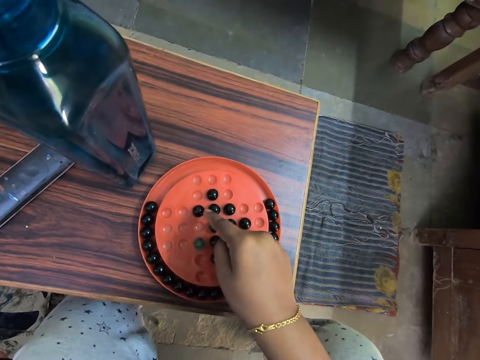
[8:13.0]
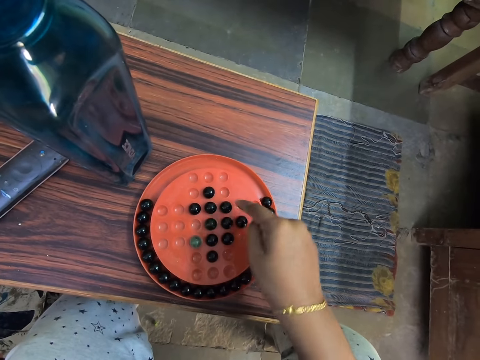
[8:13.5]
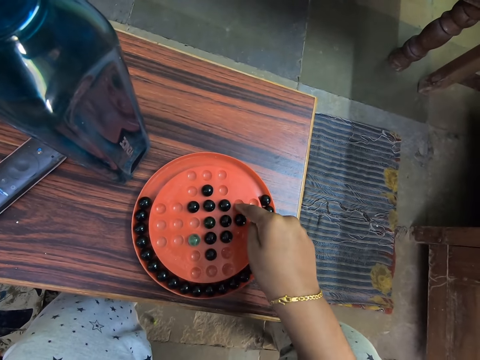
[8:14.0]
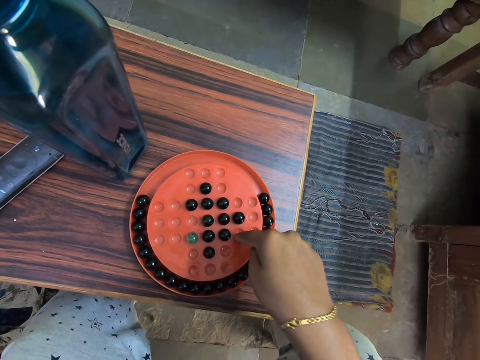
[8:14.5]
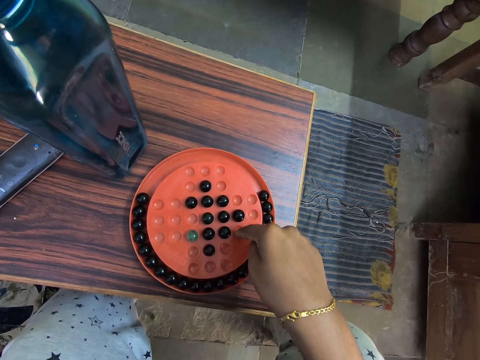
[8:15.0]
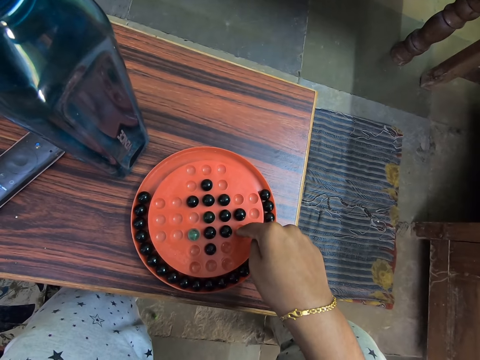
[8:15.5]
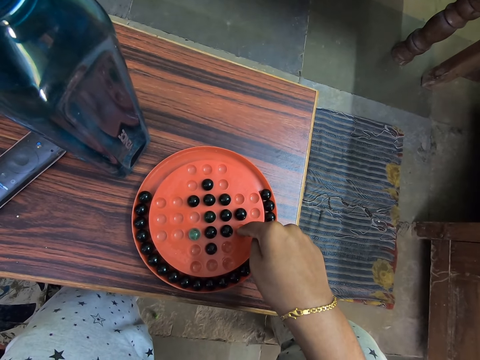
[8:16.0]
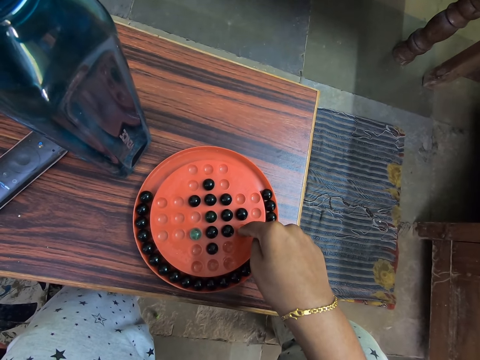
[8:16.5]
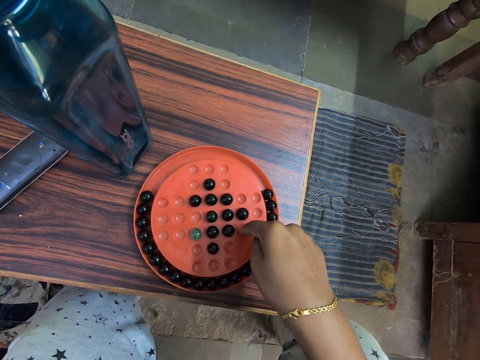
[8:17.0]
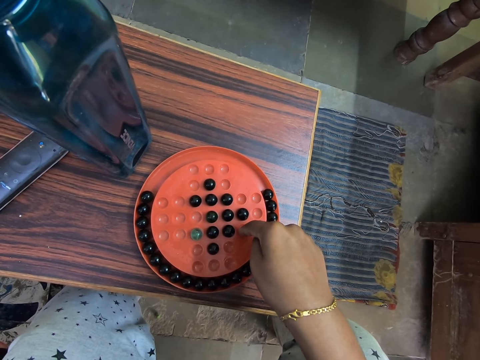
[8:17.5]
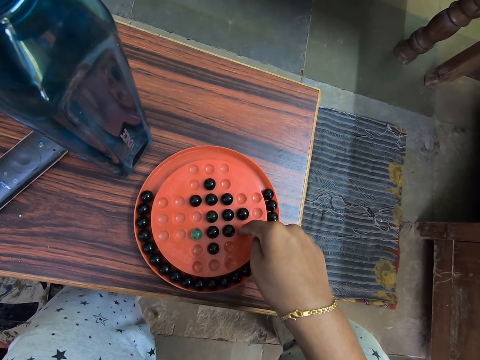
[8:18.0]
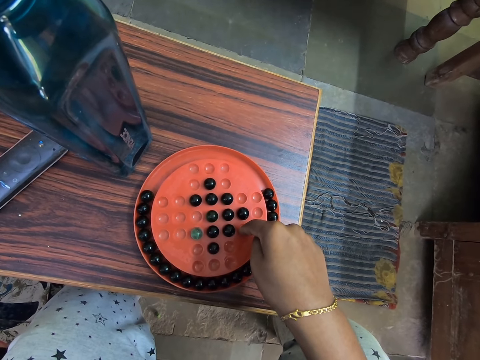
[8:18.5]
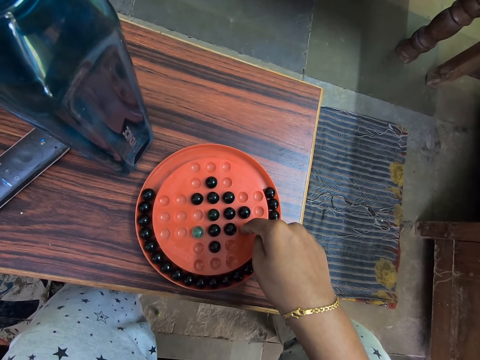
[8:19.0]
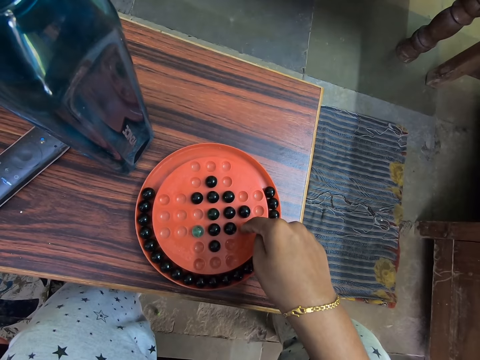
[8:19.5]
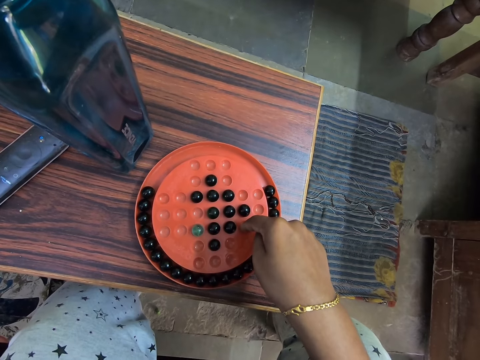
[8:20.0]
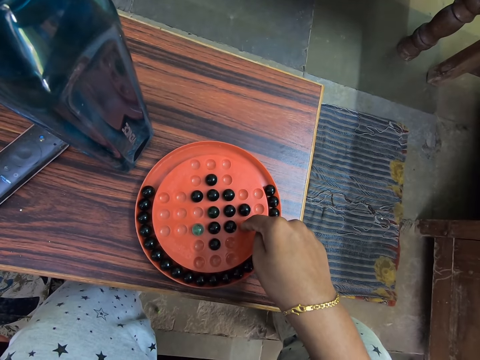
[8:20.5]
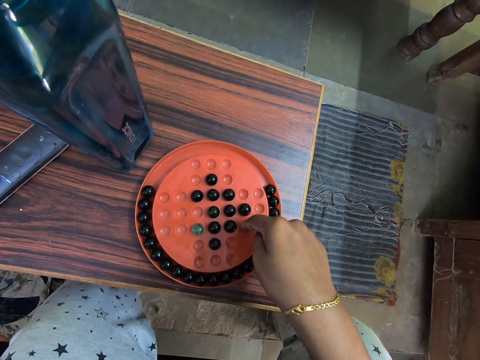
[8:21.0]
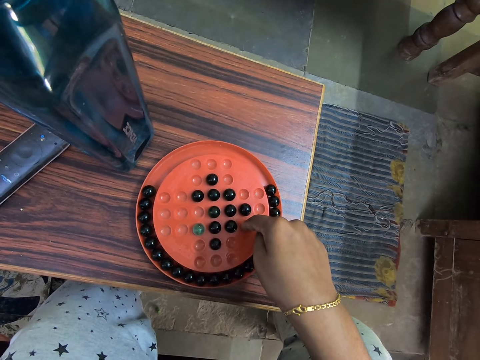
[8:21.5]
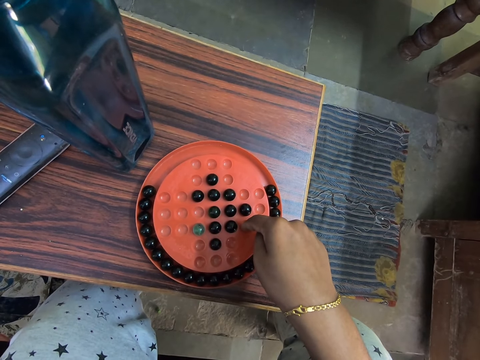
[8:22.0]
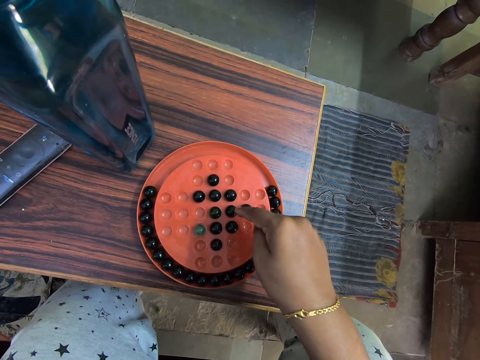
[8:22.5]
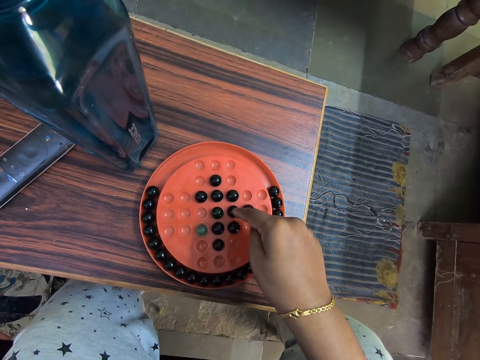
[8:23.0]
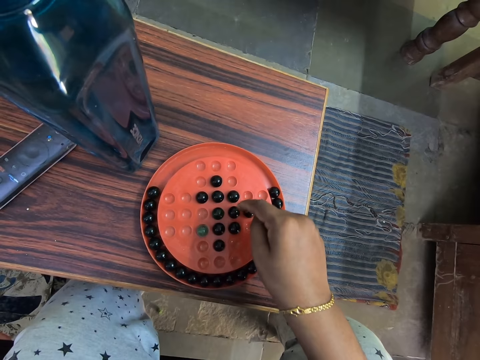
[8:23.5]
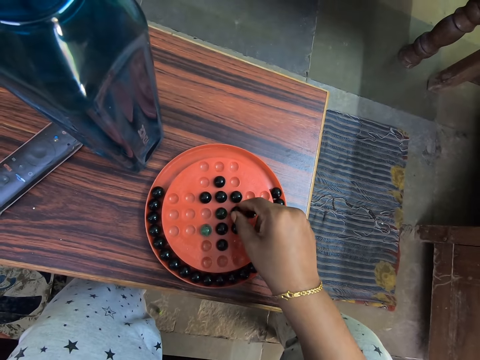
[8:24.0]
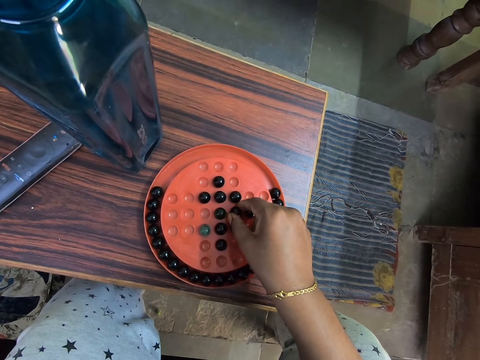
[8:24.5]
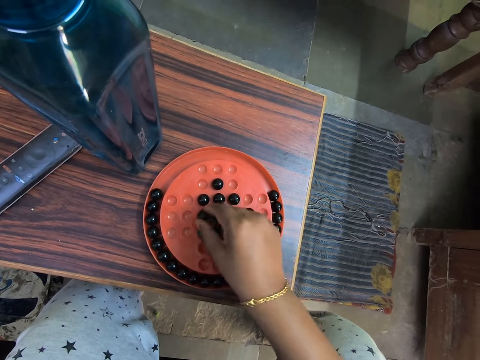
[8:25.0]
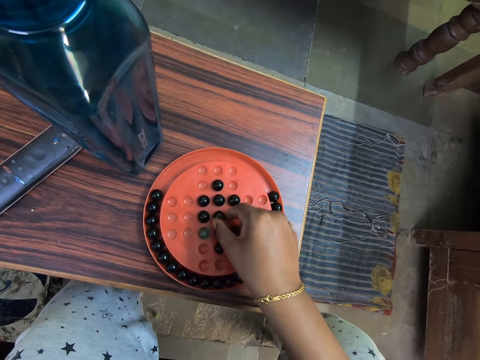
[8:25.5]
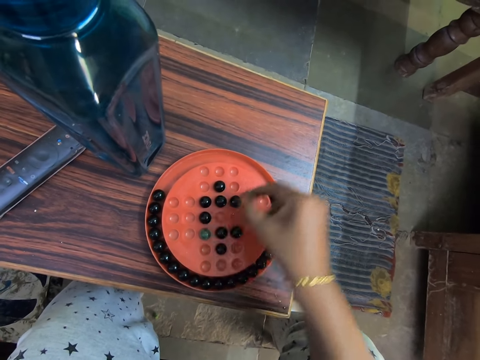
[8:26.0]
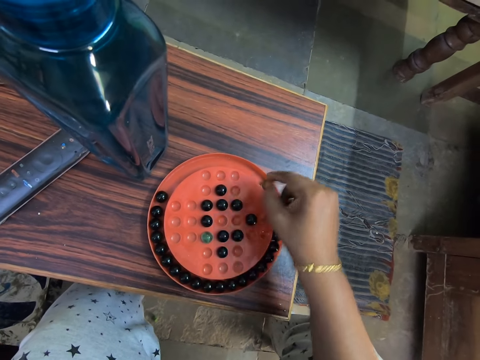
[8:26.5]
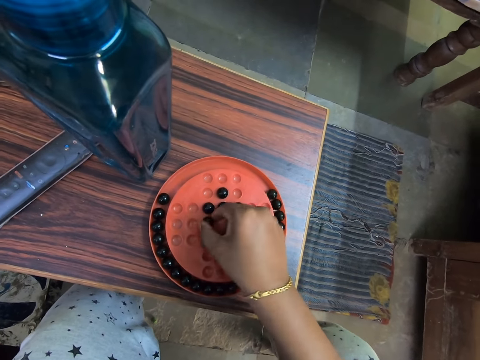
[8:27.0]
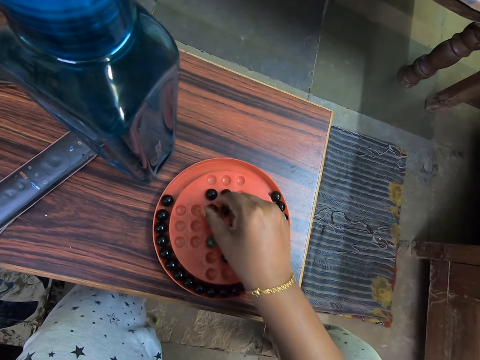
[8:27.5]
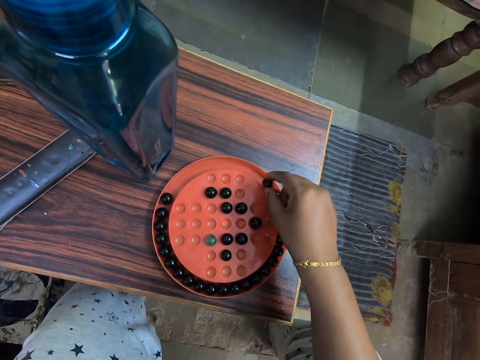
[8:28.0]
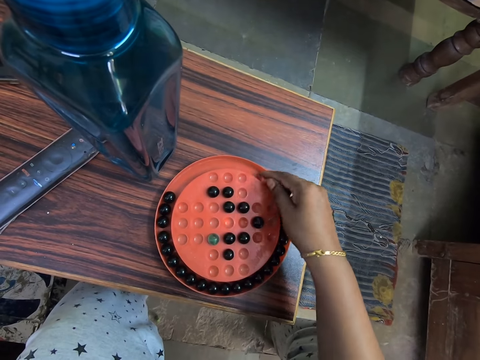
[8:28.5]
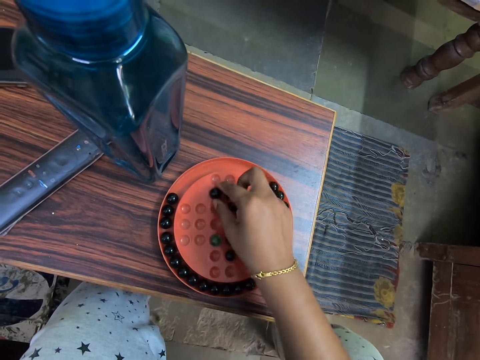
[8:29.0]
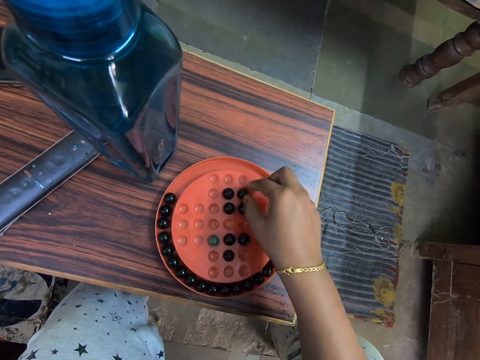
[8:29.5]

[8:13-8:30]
The camera wearer touches the marble ball with the finger. They count marbles on the board. They look at the marble solitaire. They touch the marble ball with the finger. They play the marble game. They arrange marbles on the board.

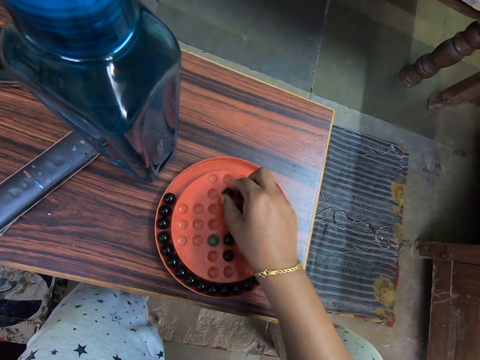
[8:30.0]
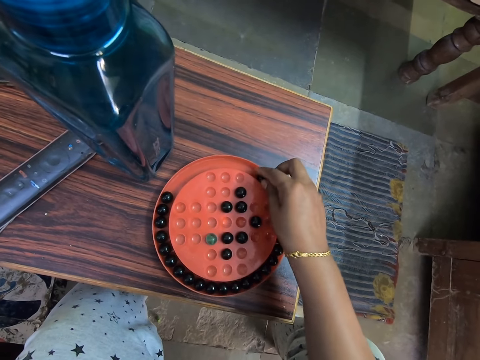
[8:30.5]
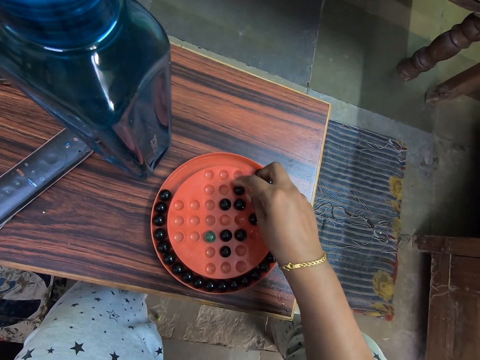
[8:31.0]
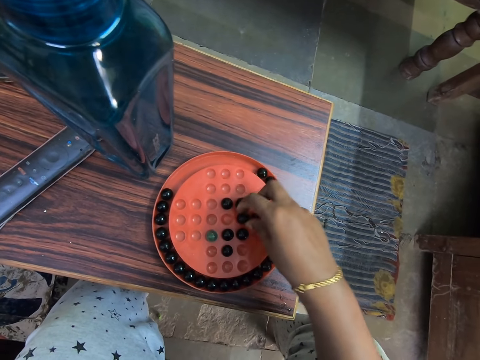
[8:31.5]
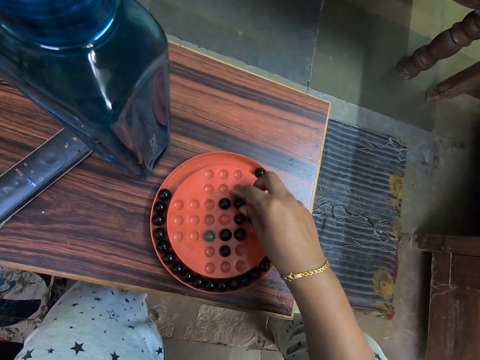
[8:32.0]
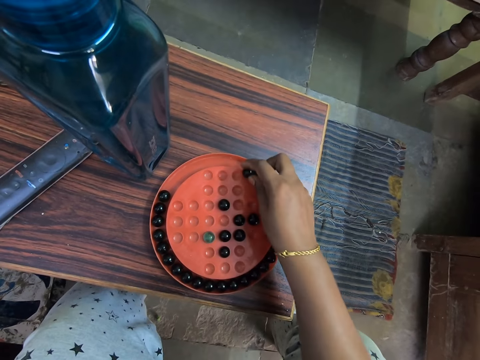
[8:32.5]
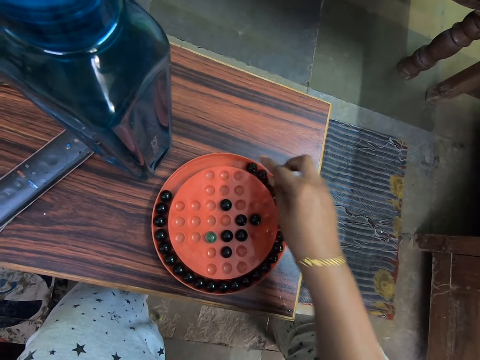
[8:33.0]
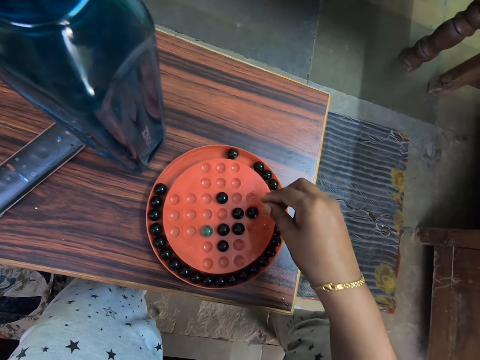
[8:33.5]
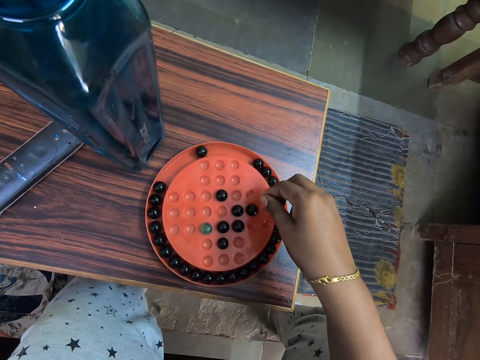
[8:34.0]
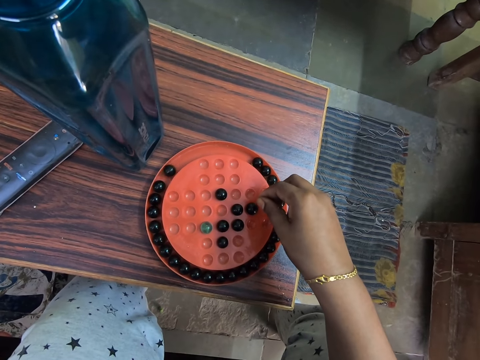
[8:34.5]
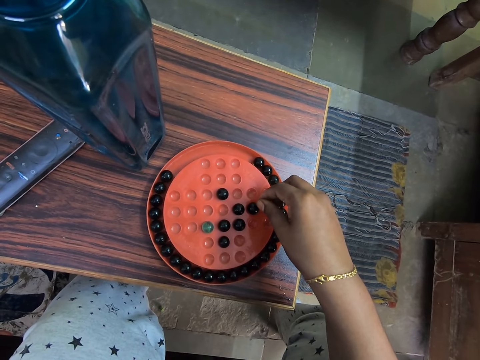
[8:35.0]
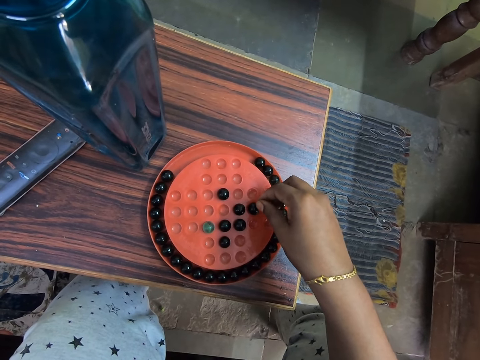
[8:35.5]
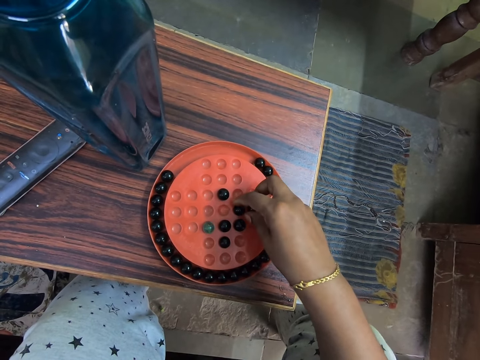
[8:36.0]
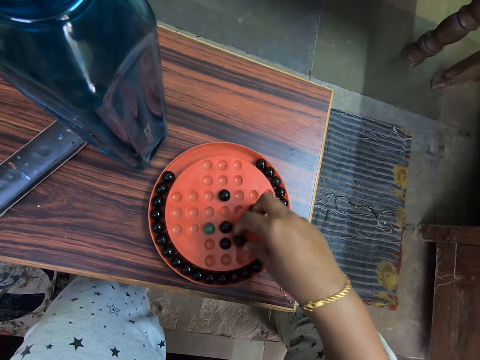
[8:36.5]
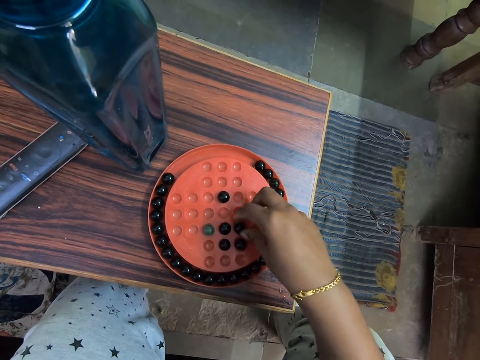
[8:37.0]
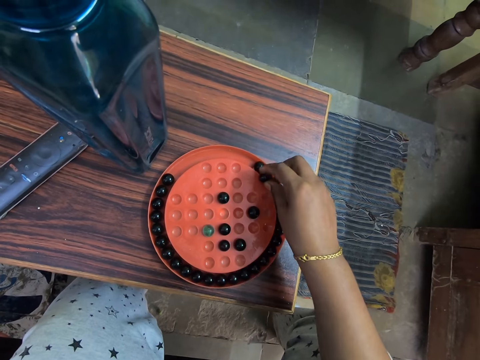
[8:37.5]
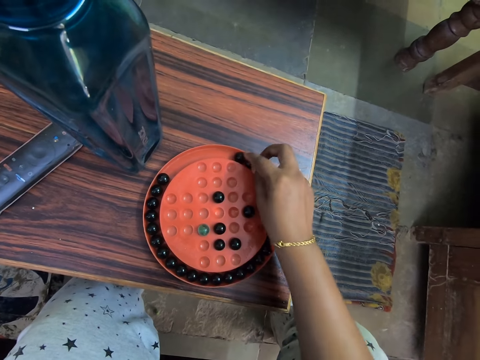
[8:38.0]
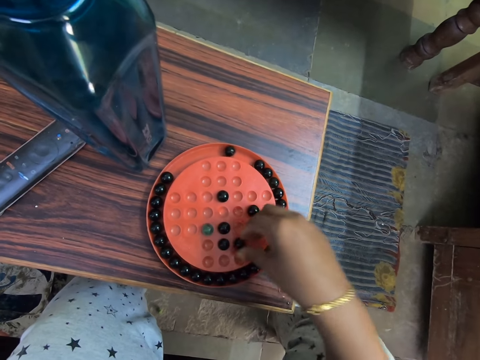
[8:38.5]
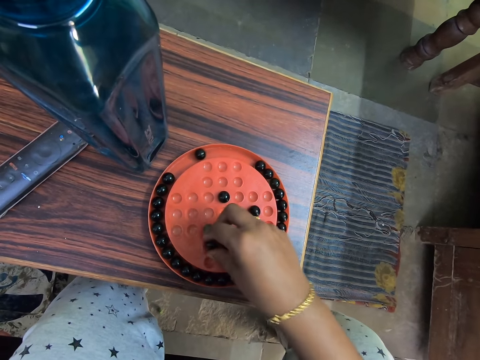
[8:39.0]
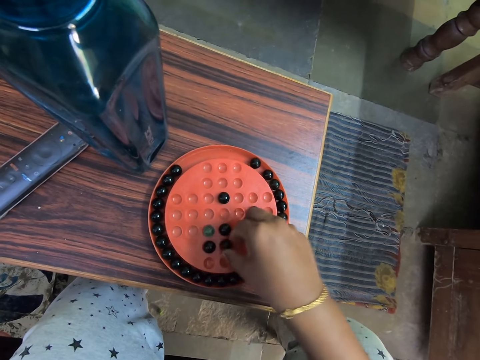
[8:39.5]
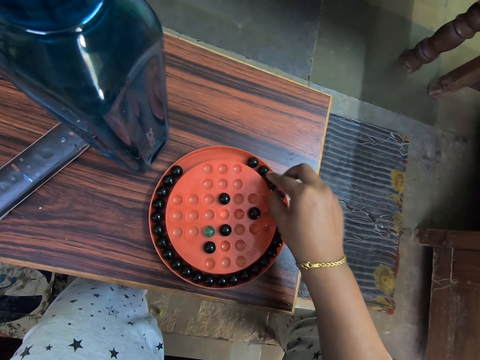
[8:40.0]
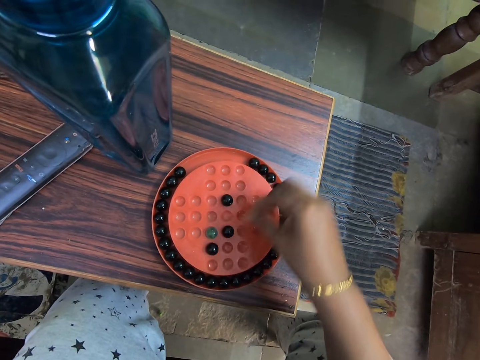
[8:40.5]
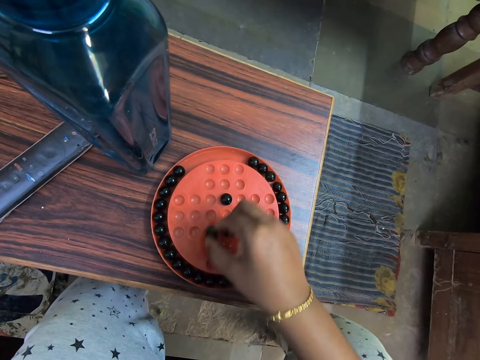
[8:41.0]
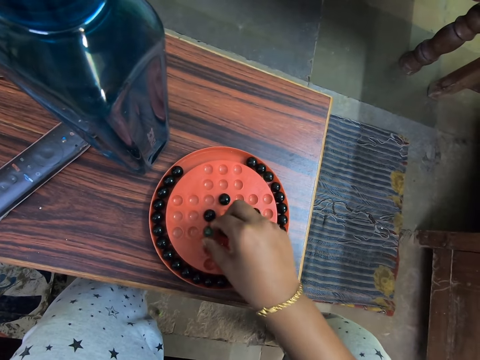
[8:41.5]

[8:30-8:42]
The camera wearer looks at the marble solitaire. They play the marble game. They arrange marbles on the board.
